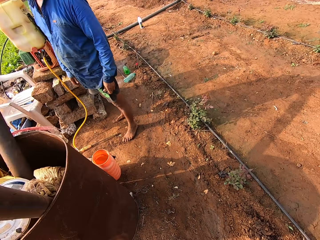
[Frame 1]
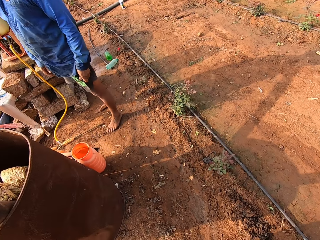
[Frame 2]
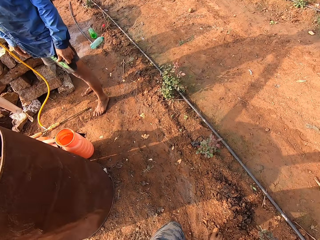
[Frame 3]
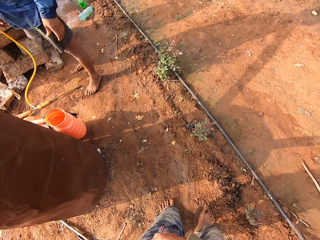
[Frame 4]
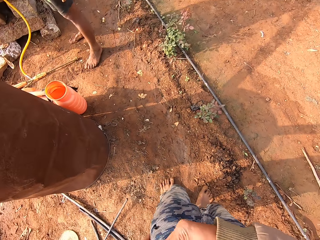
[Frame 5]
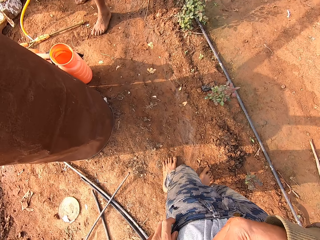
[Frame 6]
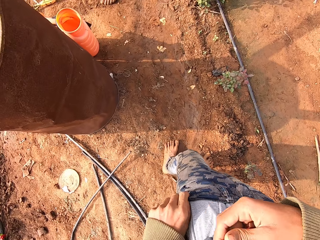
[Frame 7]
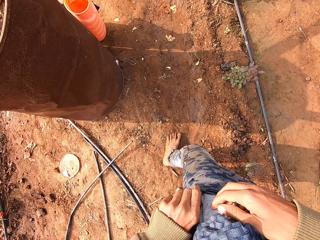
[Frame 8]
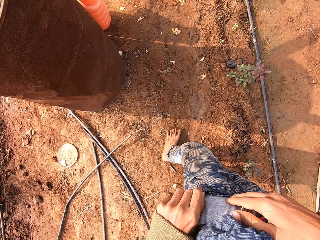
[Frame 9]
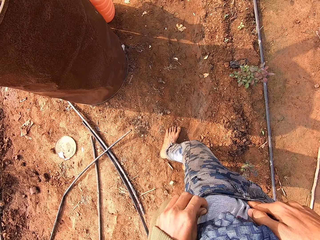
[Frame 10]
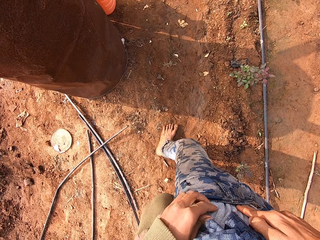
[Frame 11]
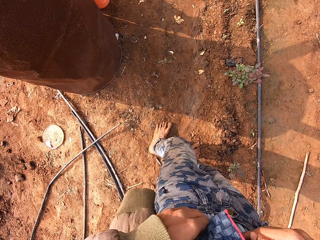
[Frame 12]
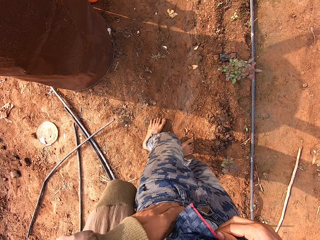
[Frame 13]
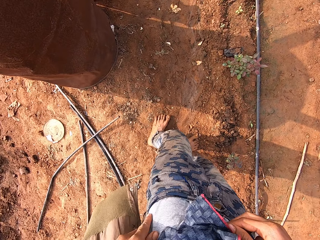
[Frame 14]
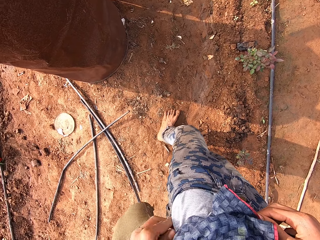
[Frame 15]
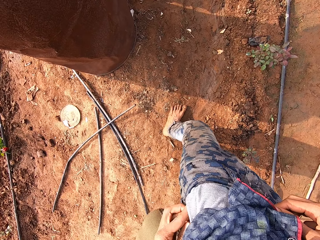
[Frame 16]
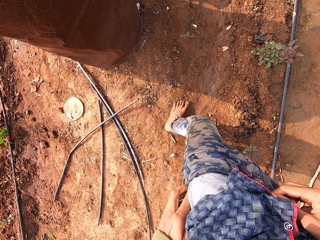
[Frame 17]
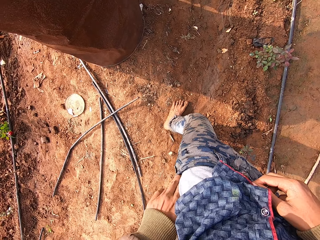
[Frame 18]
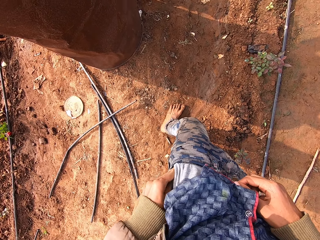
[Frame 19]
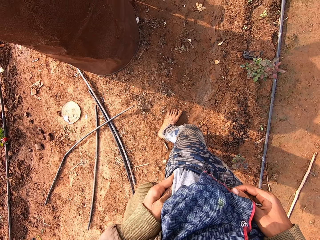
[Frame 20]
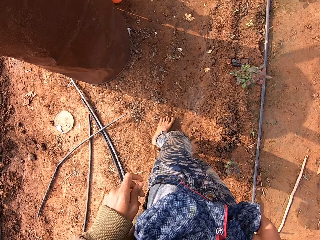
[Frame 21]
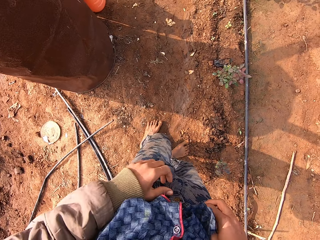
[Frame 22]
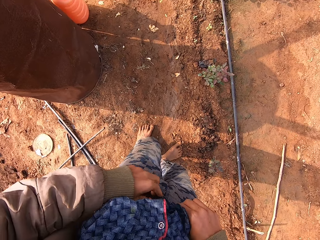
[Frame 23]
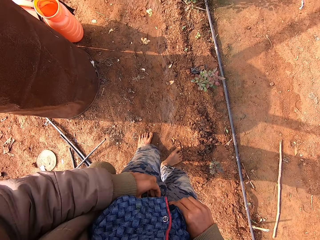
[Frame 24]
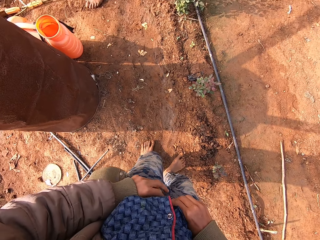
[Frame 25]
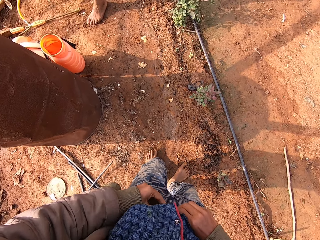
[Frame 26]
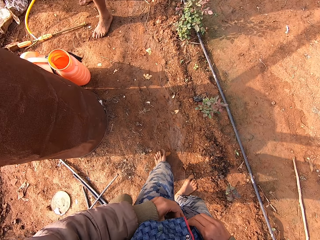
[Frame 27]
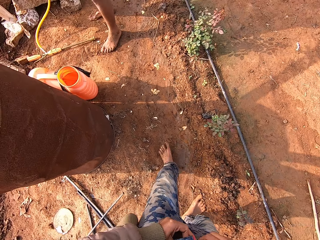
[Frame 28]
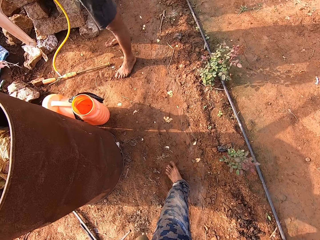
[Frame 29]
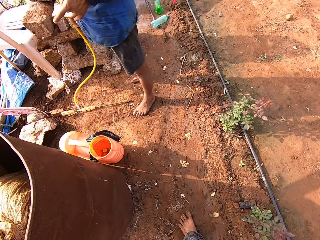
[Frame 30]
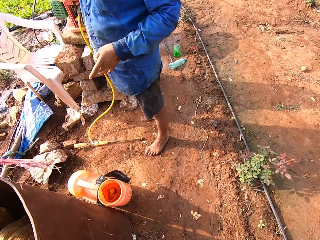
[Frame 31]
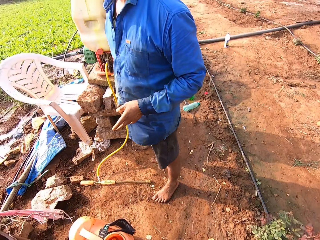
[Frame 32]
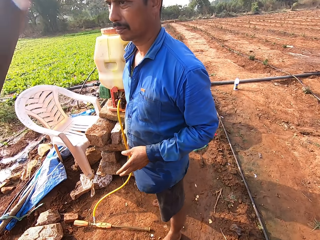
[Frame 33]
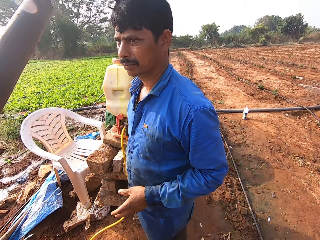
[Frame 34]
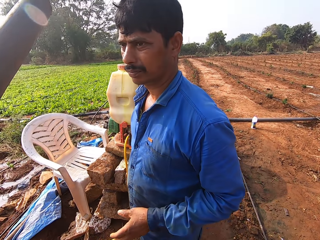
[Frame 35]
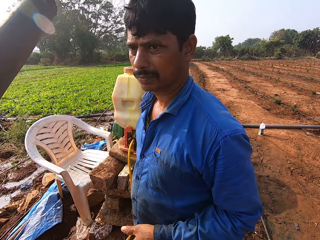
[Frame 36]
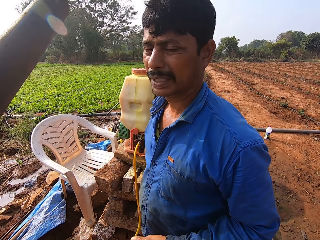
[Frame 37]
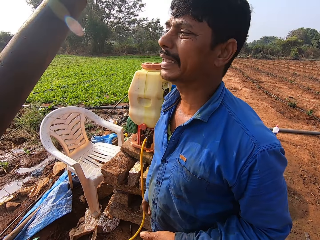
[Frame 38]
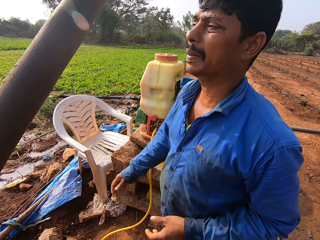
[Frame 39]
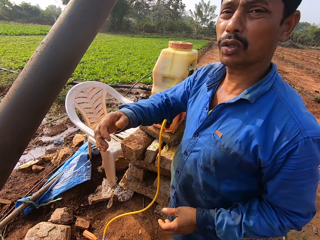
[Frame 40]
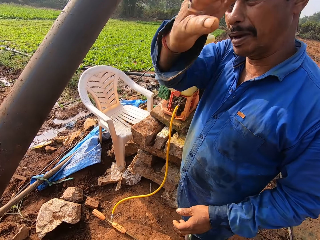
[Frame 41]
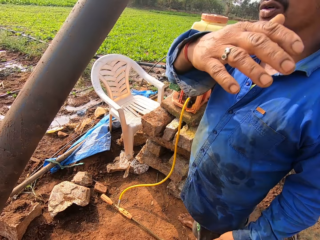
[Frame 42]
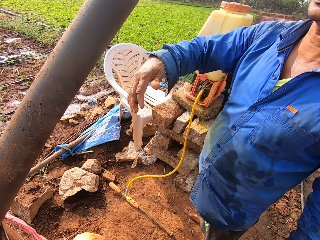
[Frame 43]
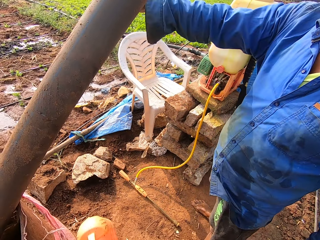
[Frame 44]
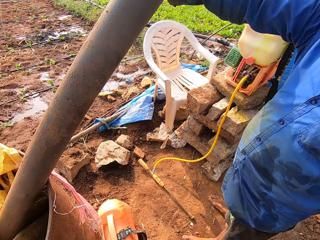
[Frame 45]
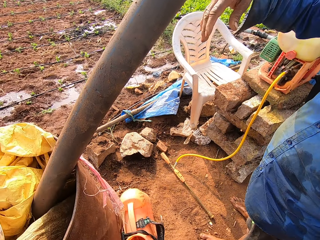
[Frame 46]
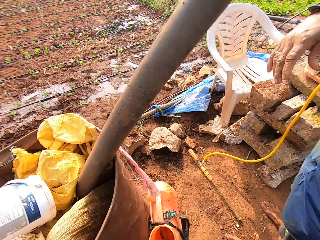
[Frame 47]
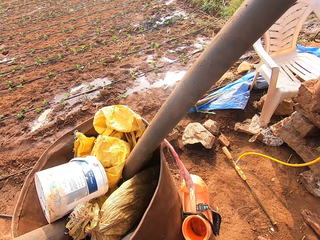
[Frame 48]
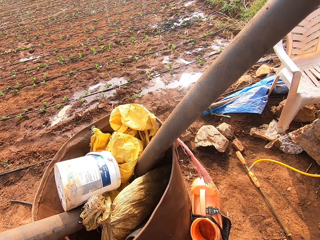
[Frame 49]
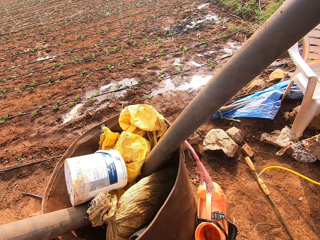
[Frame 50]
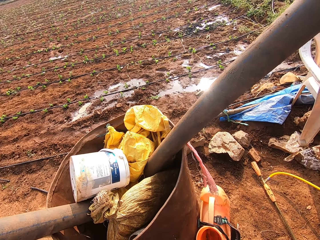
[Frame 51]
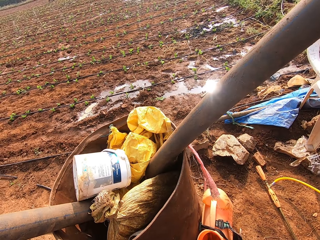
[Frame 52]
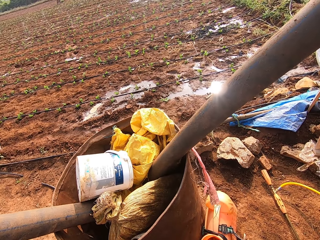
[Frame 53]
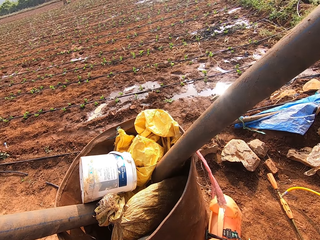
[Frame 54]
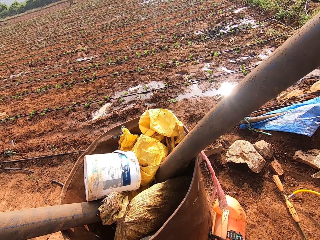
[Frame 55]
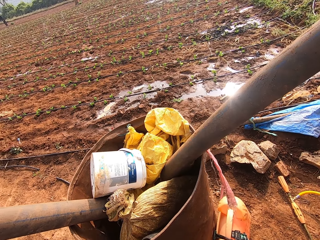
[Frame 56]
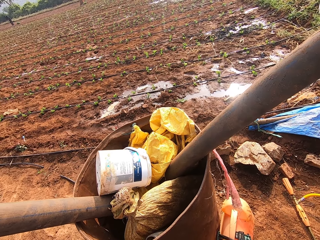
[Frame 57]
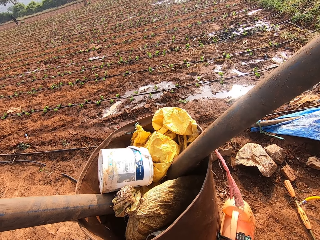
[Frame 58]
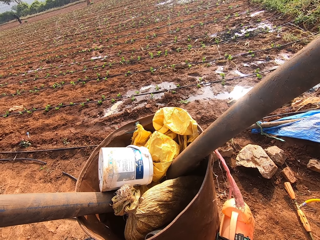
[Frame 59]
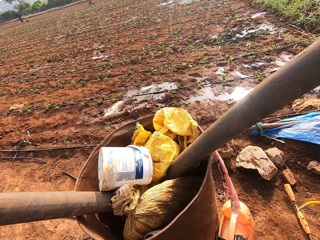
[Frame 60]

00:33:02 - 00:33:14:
The camera wearer searches his trousers with his left hand. The man gestures with his right hand.

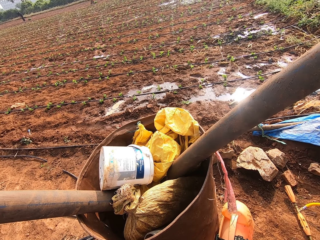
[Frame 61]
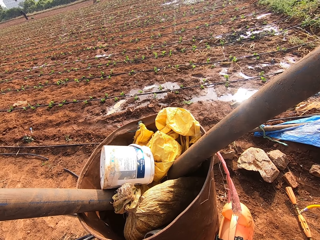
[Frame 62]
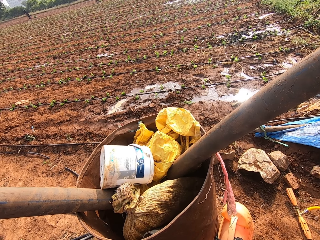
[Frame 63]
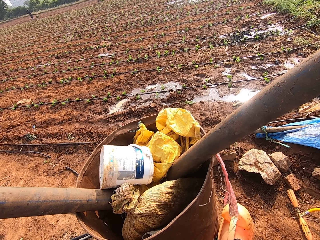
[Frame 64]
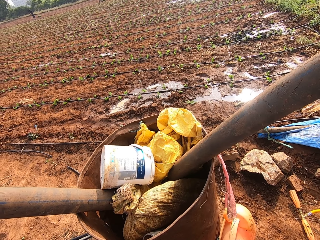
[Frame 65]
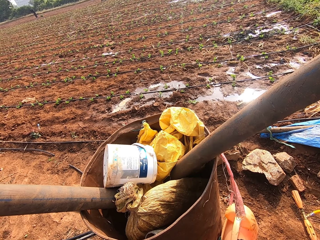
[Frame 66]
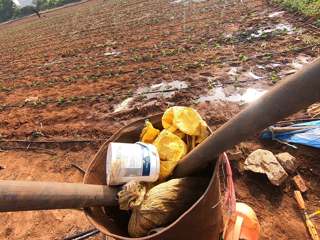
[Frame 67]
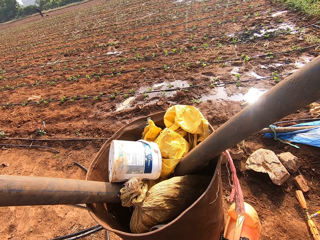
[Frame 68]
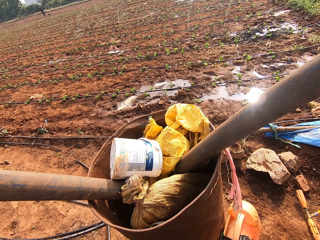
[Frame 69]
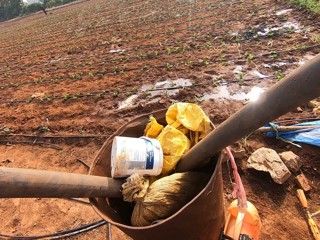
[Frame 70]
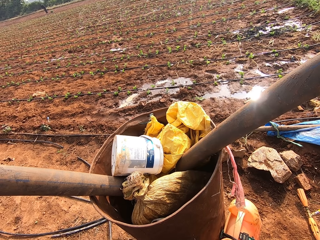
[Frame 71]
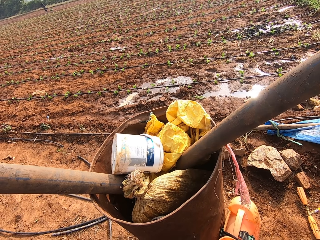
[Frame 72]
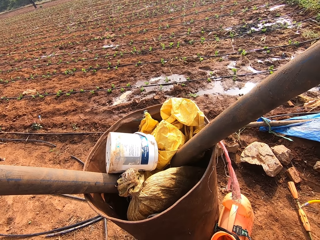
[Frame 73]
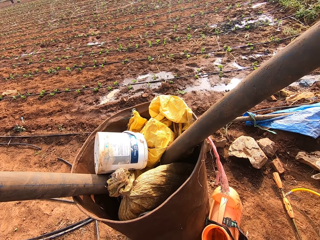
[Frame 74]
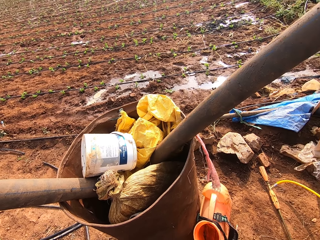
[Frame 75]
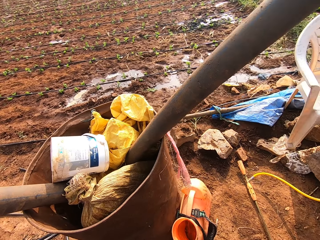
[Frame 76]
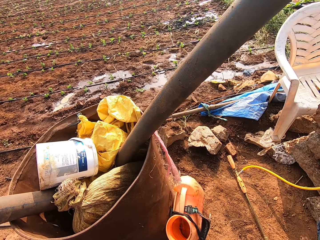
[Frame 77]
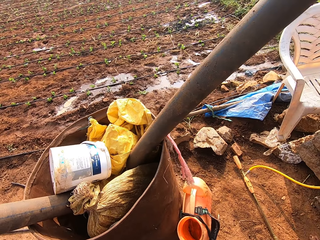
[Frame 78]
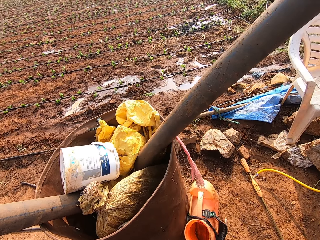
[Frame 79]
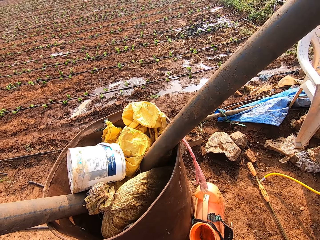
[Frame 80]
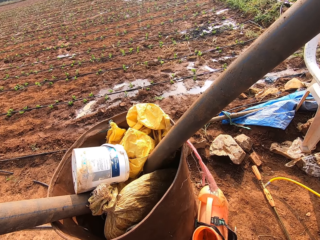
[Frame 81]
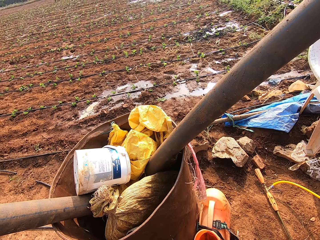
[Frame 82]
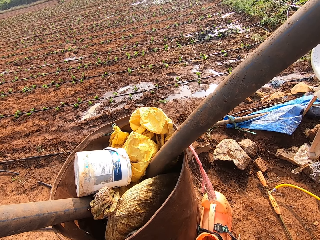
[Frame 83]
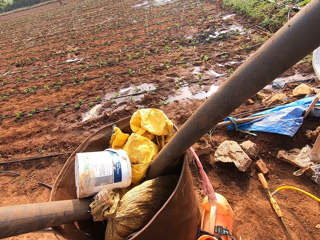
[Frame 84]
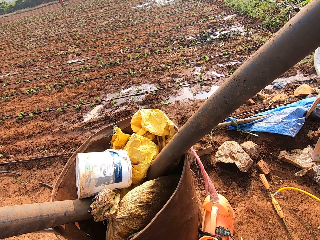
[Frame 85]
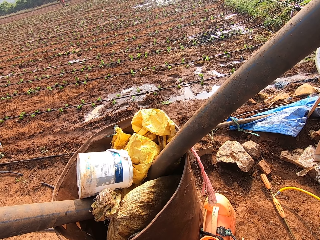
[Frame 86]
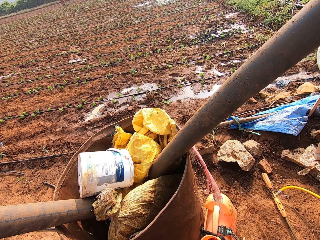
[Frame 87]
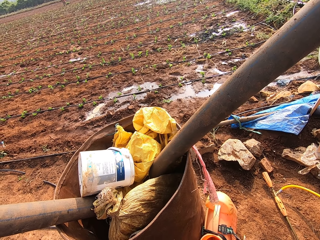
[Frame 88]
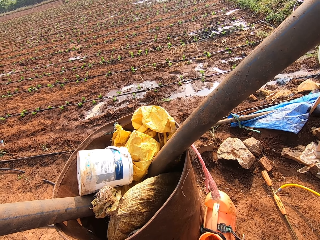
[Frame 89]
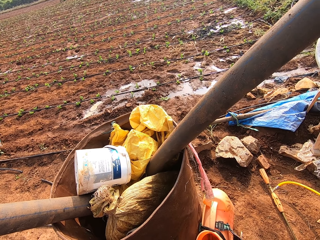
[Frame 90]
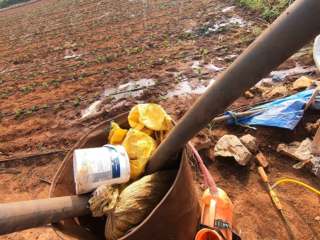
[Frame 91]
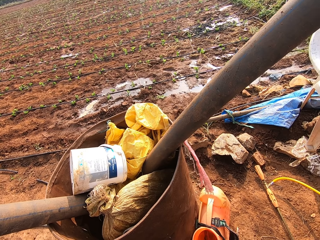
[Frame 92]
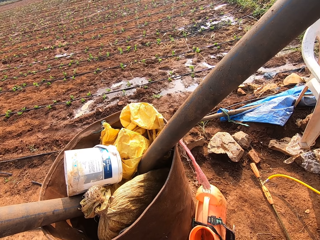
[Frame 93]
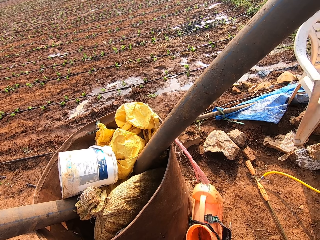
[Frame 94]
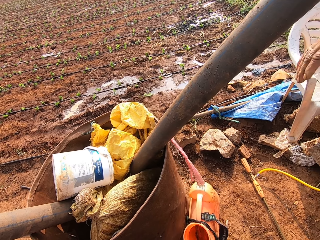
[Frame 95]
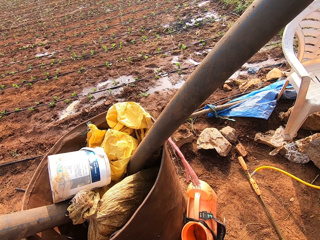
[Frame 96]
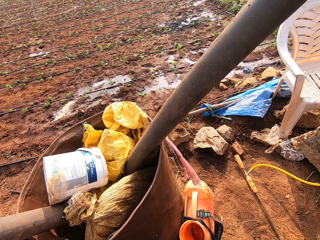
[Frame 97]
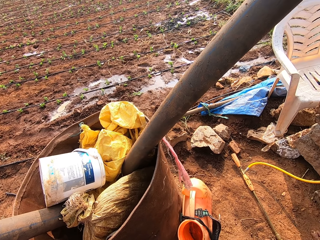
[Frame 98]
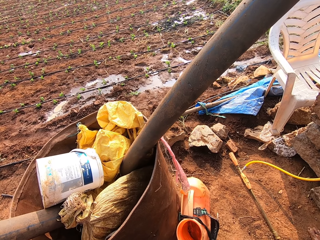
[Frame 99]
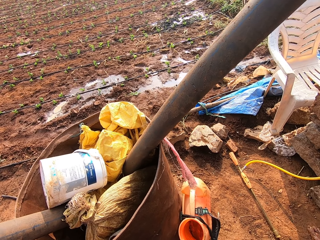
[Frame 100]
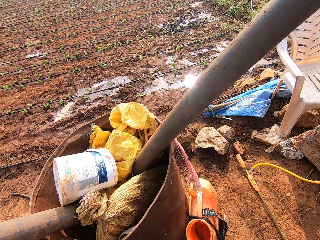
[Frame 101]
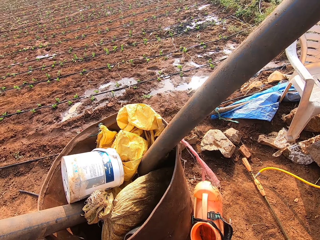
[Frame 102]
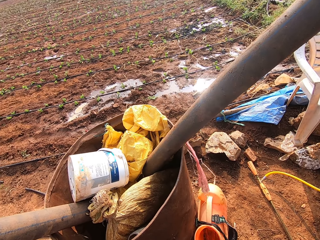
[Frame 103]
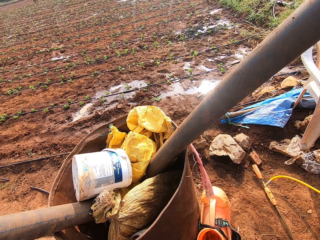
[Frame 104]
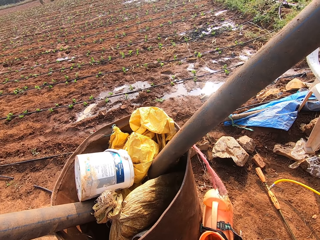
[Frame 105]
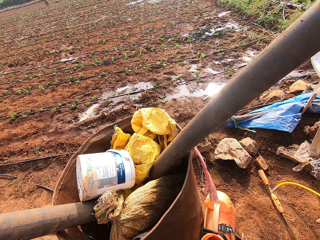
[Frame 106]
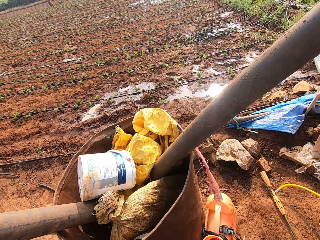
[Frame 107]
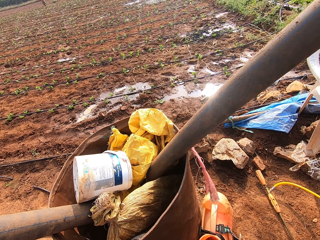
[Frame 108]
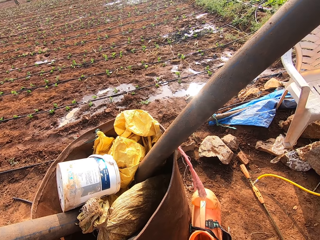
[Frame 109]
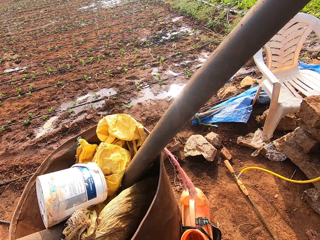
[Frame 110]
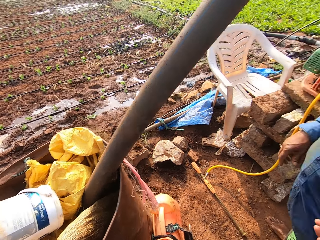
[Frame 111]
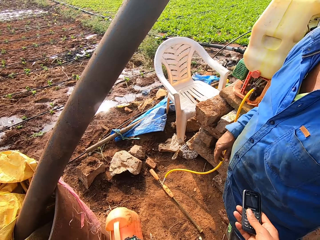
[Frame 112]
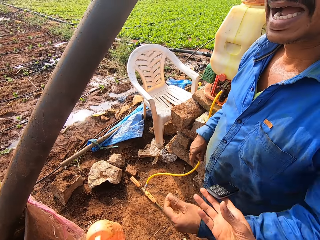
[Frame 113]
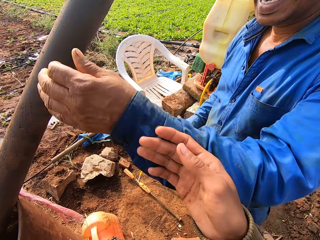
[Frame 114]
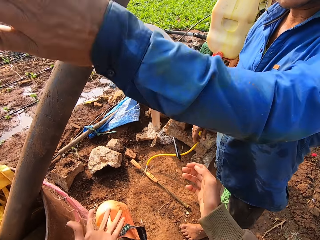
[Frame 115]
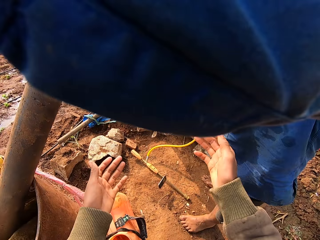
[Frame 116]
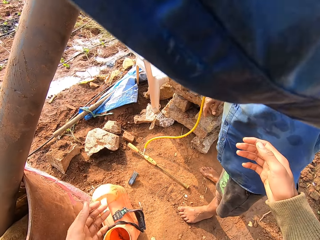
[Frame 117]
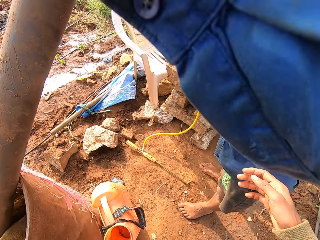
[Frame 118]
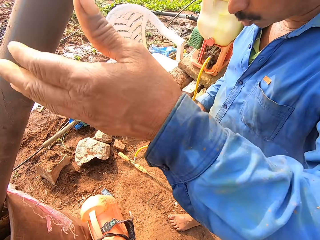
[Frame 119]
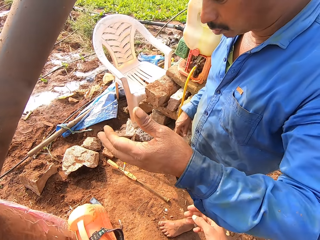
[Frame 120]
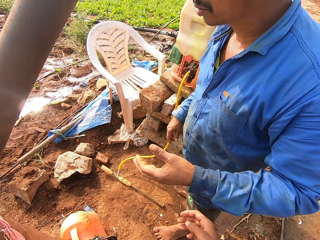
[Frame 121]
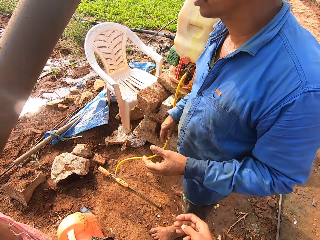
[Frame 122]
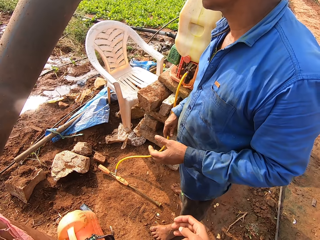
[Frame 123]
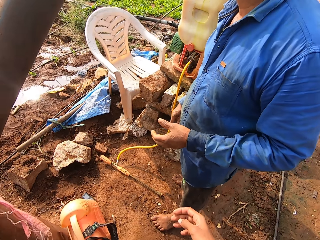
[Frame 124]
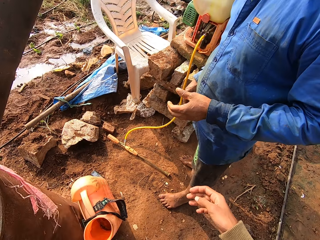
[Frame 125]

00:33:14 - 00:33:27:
The man hits a phone from the camera wearer's right hand.
